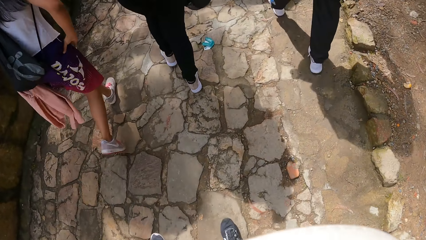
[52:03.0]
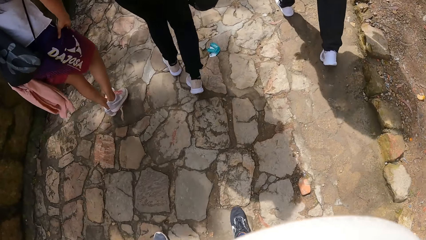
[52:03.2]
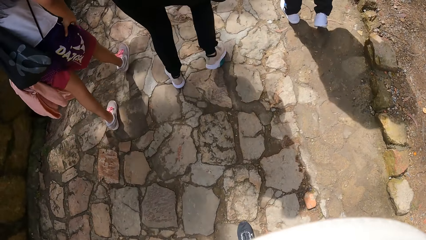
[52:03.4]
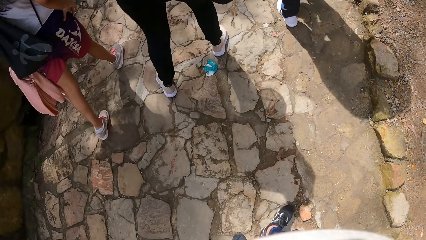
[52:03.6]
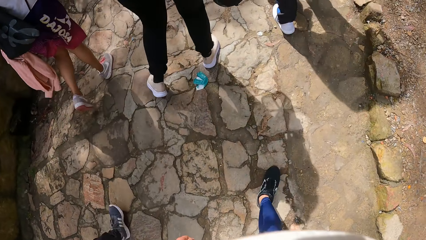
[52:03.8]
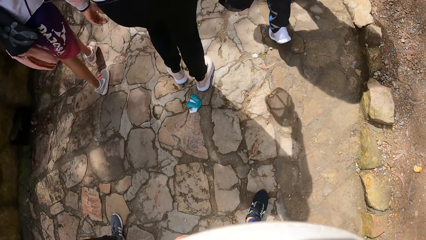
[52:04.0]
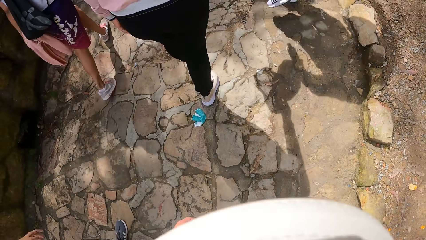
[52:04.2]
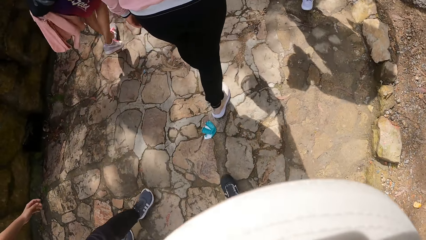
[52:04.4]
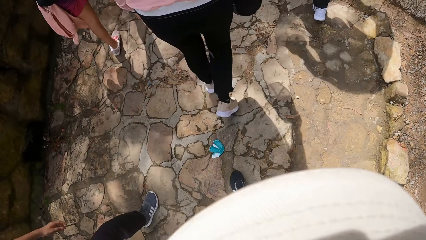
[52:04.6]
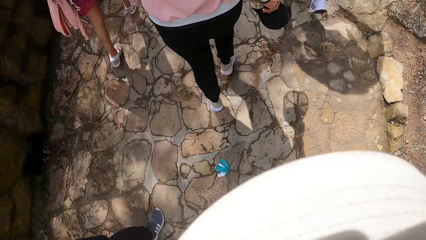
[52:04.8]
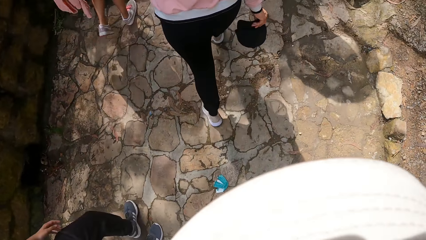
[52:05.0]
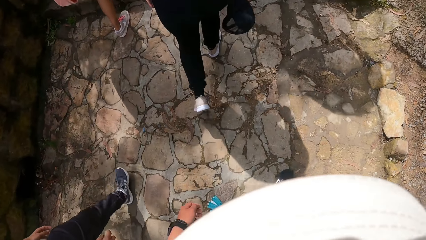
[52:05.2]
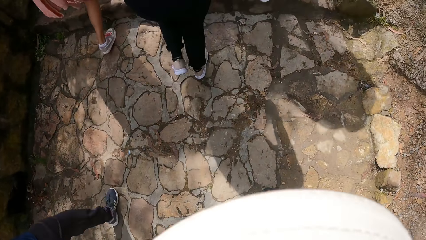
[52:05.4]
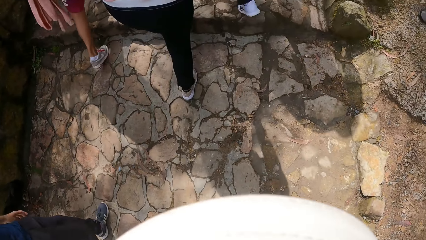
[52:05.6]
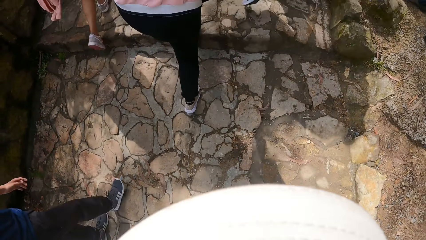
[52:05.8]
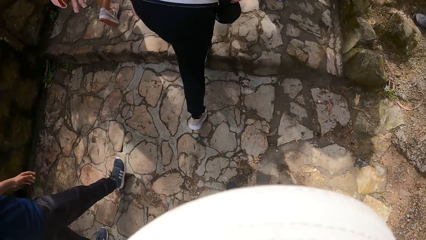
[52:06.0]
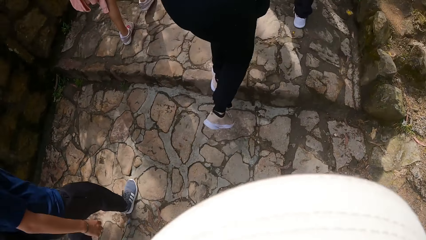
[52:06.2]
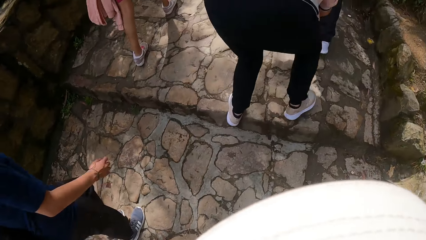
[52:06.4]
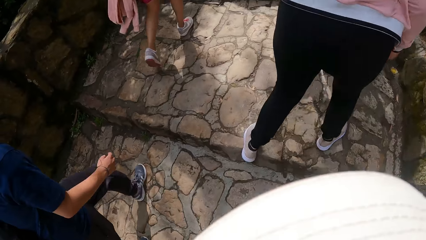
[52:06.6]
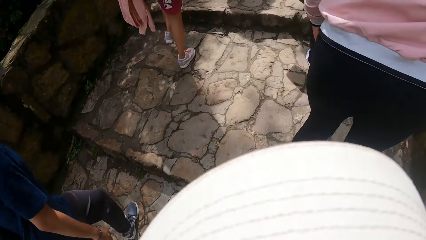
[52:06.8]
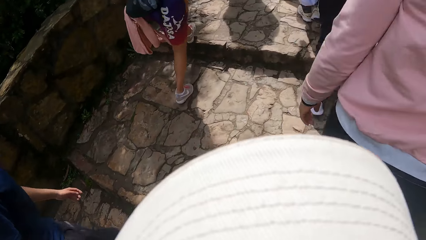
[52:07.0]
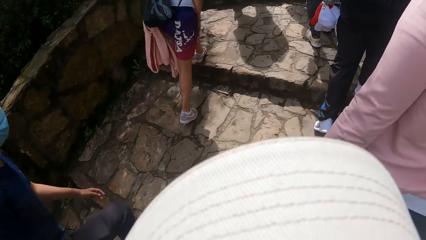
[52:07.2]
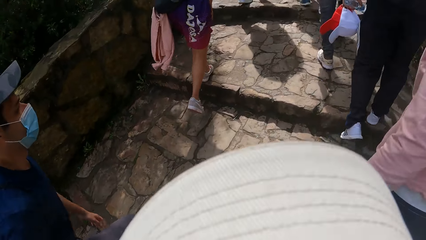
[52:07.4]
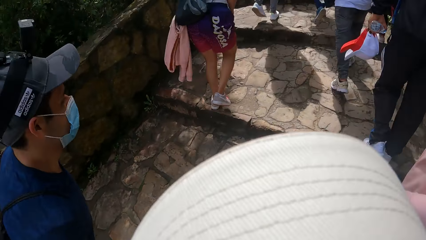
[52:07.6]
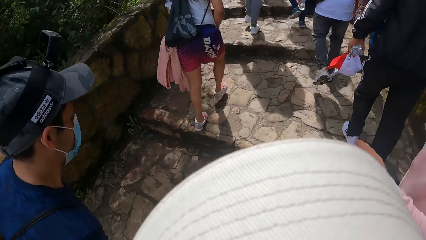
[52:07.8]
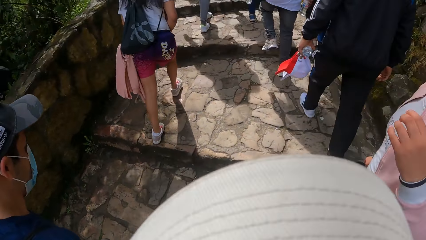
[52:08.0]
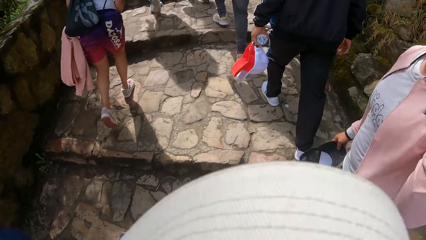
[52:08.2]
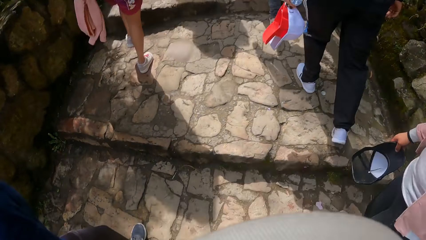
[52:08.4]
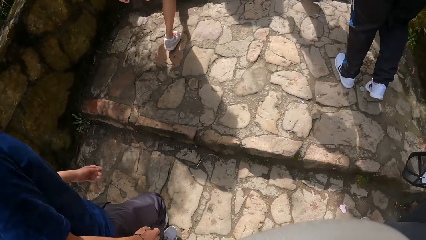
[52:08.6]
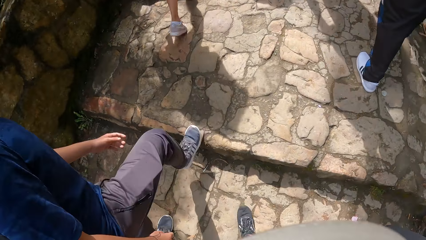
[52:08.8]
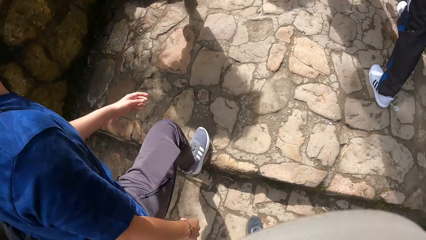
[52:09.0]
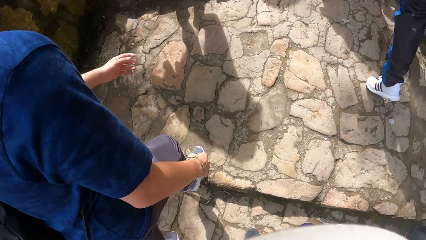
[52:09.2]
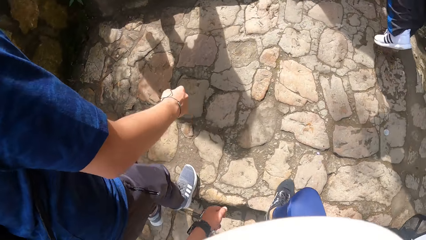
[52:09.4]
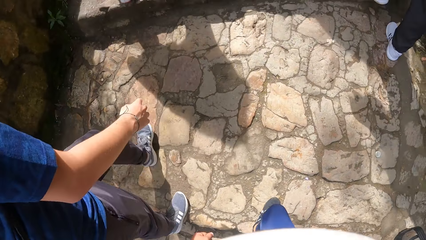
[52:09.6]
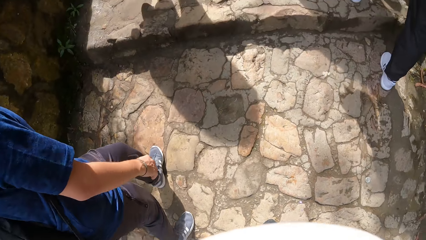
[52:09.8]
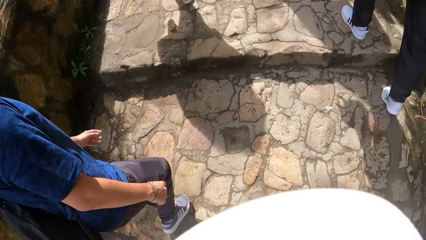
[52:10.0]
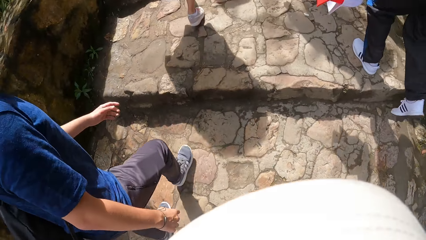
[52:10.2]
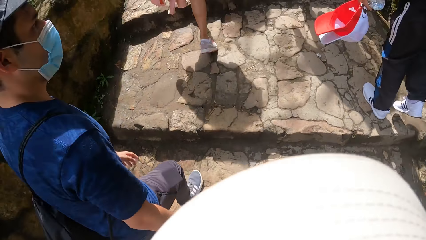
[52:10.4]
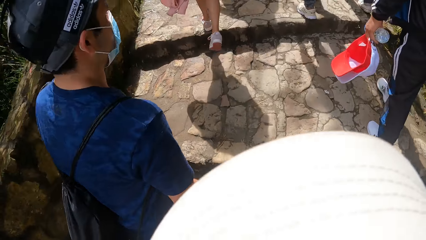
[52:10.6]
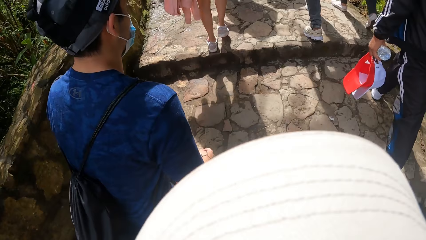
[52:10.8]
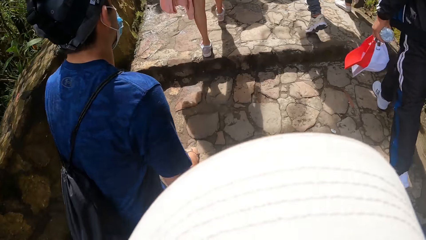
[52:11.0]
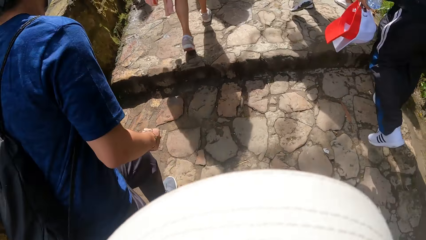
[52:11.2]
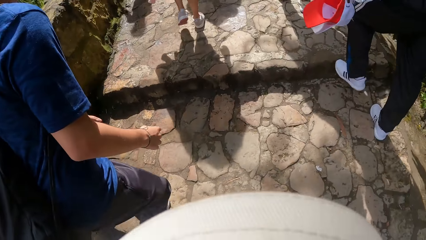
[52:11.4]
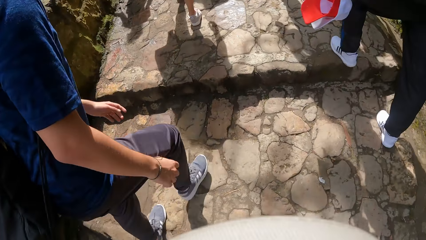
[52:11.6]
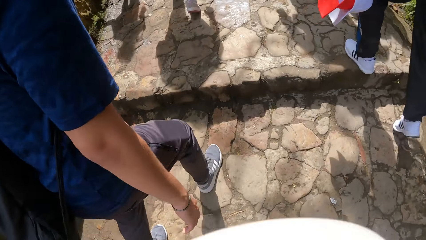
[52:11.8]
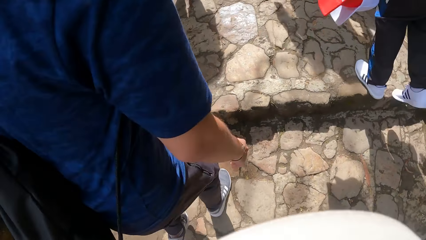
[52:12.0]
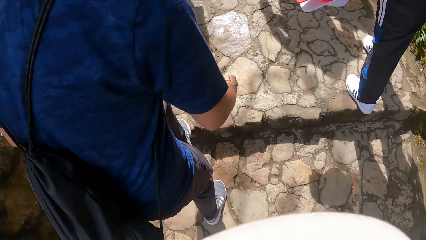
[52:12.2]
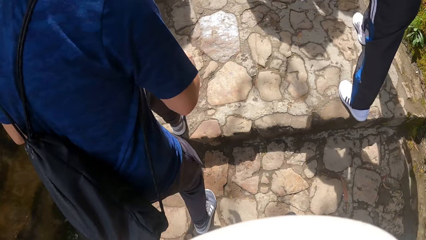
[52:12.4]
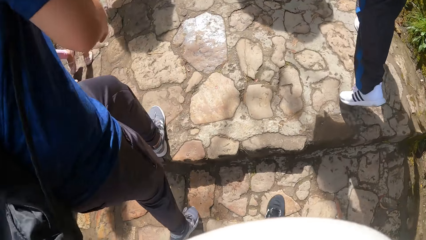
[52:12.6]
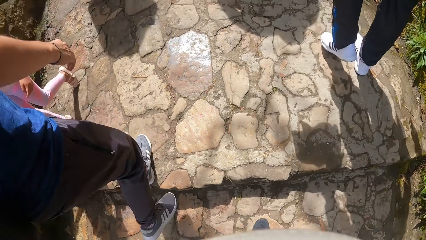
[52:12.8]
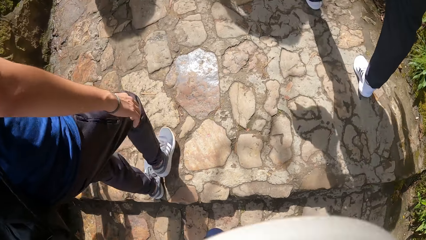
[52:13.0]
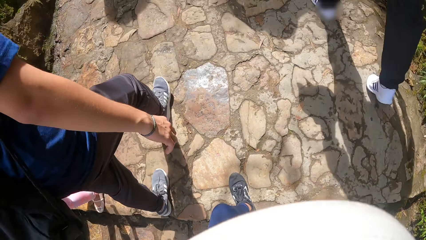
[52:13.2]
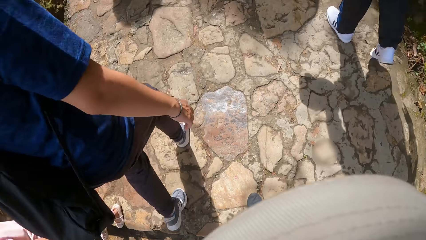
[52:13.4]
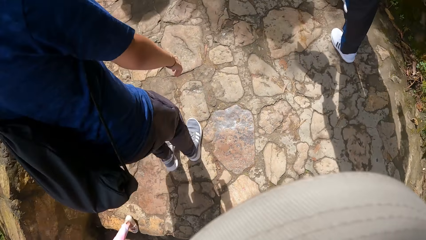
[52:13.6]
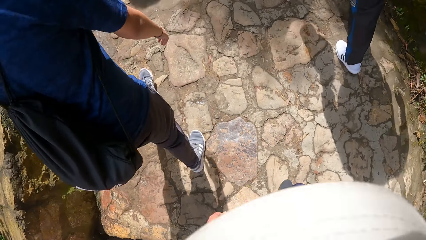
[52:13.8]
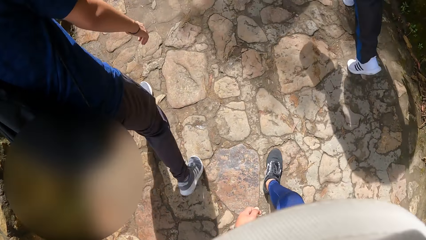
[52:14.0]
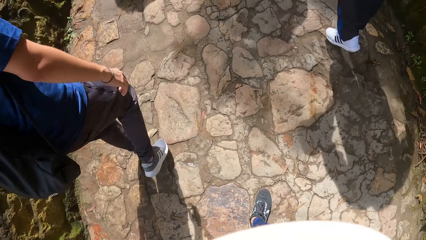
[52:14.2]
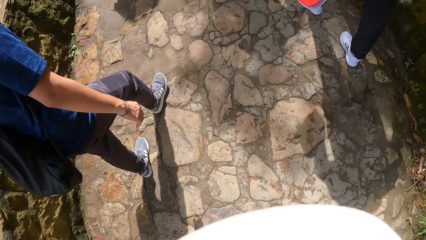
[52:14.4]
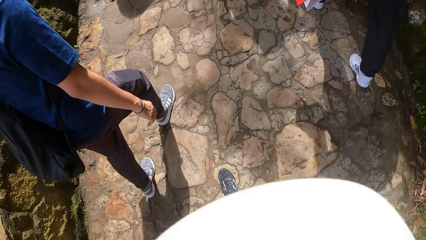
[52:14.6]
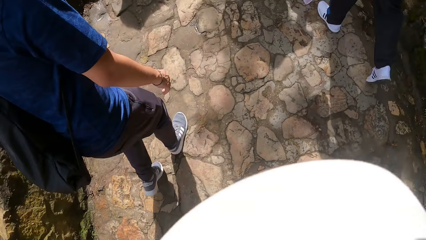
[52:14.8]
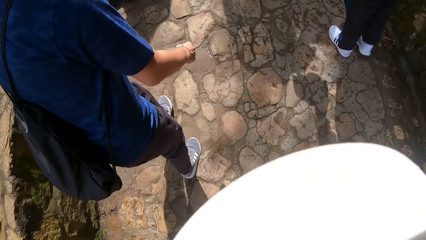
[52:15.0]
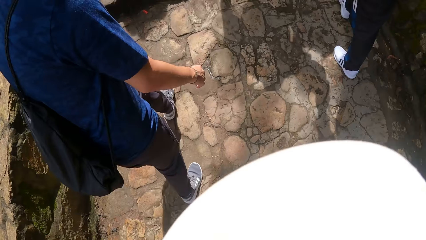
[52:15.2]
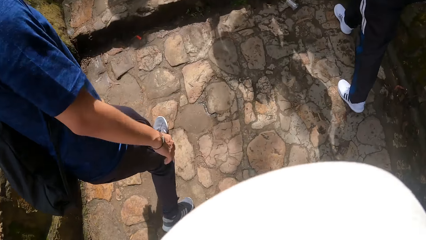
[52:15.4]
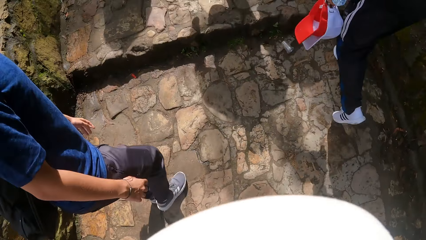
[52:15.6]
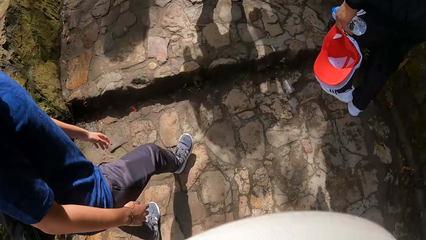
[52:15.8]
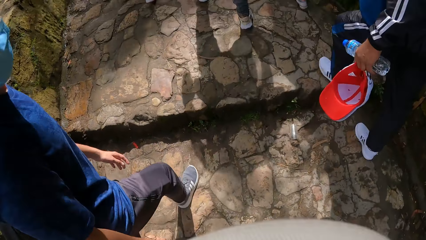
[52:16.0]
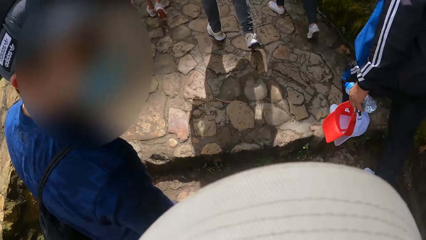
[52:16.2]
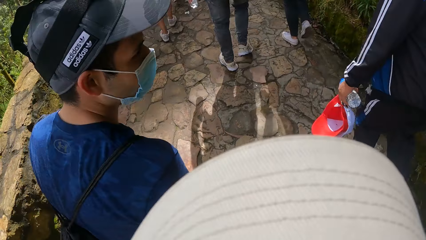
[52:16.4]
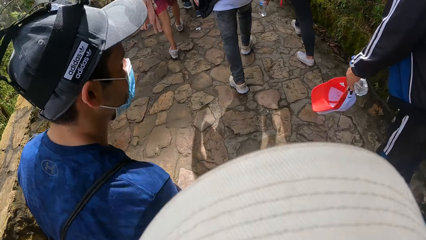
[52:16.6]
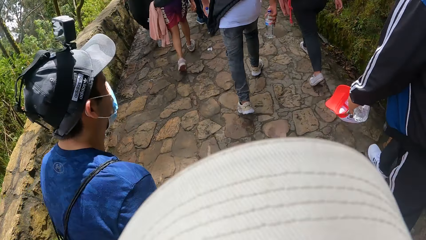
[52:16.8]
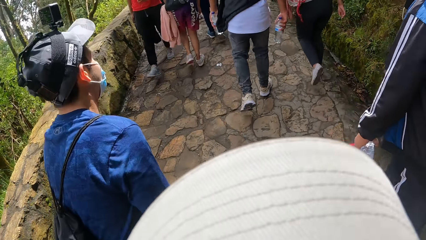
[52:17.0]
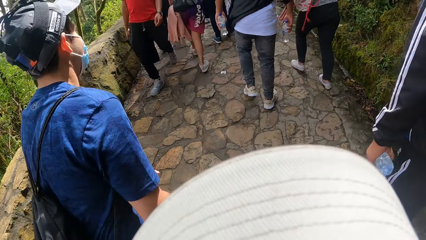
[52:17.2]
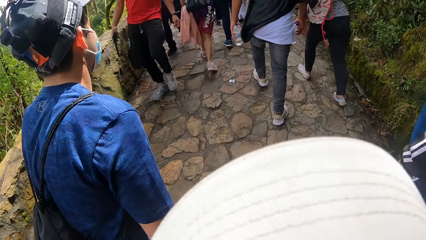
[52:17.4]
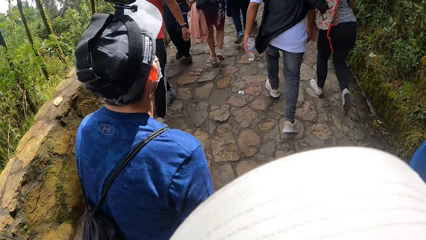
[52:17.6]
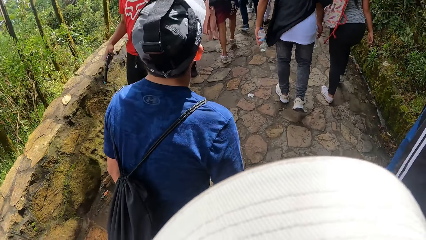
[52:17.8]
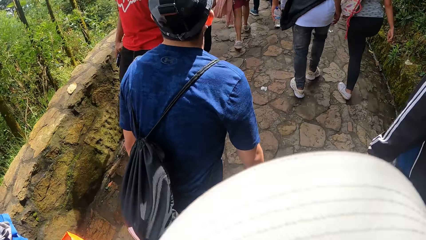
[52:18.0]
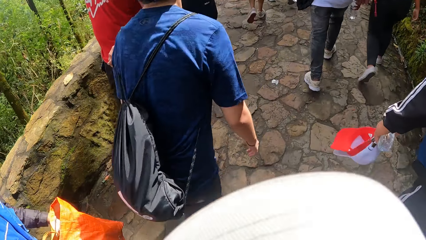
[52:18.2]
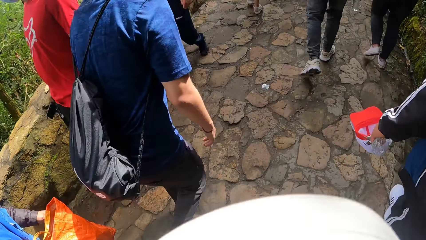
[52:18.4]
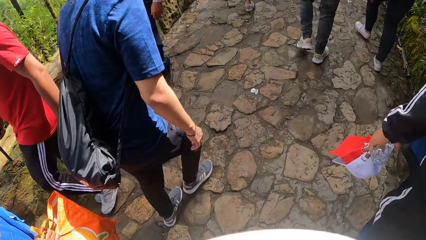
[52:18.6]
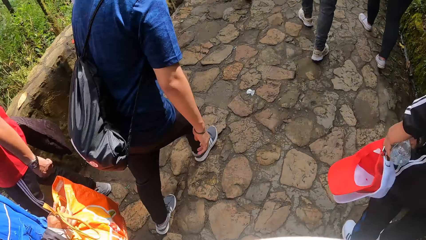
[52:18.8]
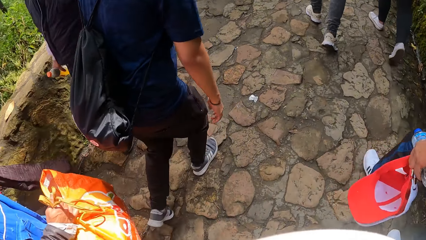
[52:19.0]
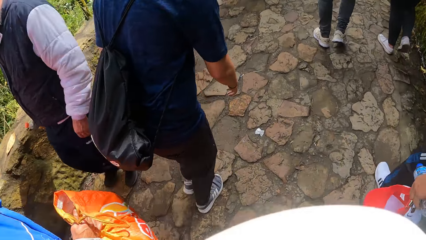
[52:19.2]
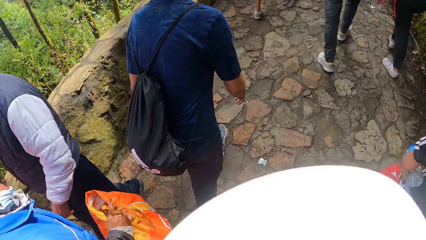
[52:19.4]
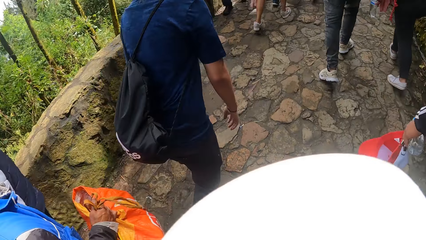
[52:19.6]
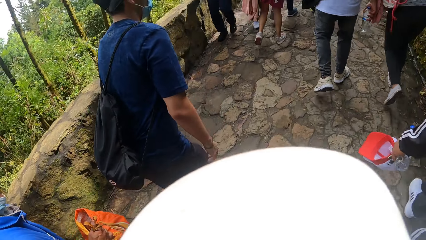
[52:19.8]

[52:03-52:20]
The camera wearer walks up a step. They walk up a step repeatedly. They converse with the man. They climb up the stairs.
